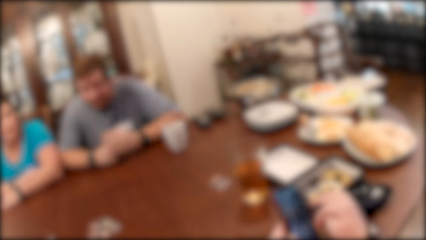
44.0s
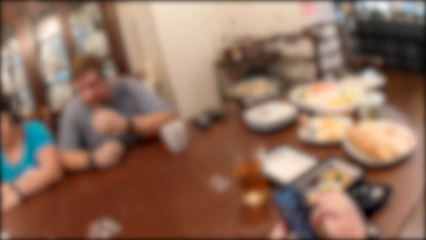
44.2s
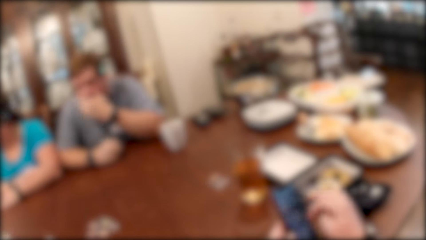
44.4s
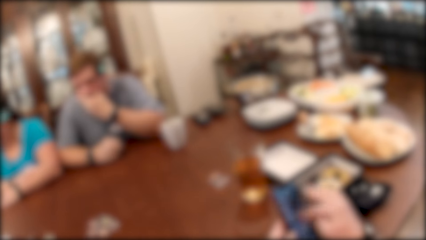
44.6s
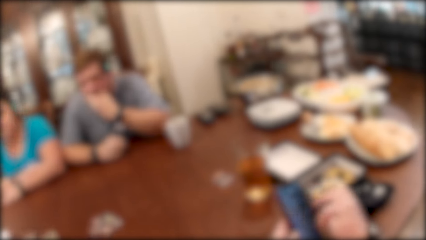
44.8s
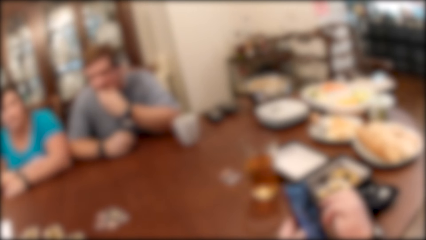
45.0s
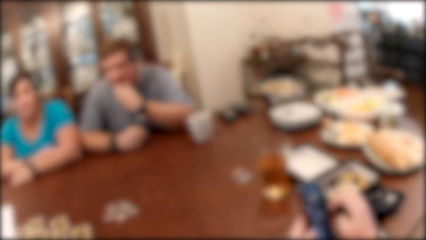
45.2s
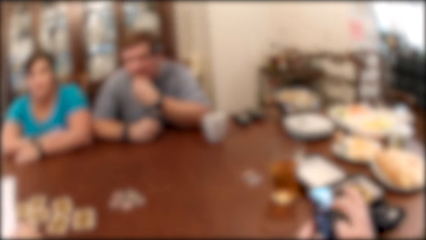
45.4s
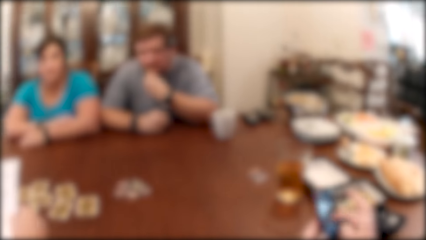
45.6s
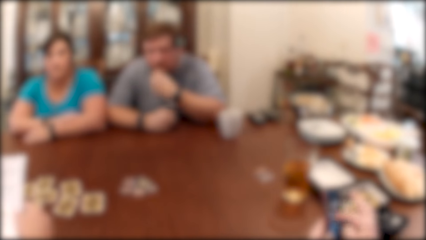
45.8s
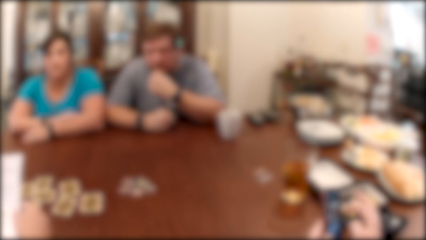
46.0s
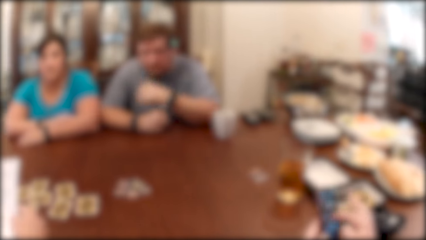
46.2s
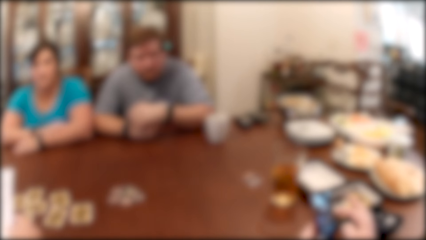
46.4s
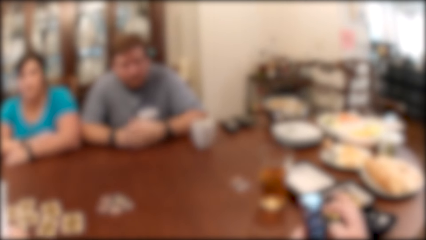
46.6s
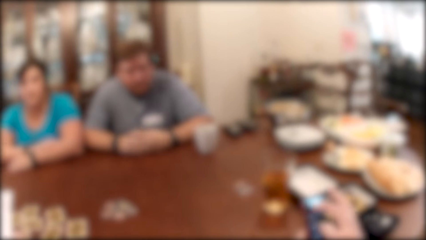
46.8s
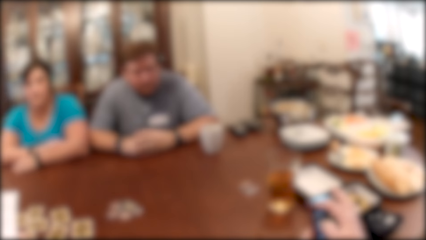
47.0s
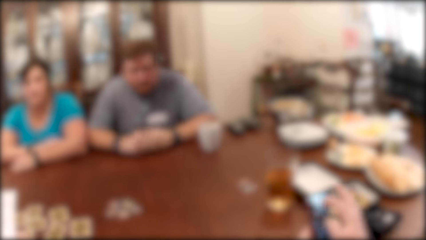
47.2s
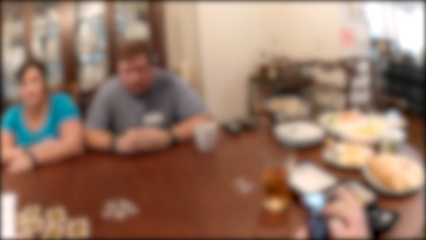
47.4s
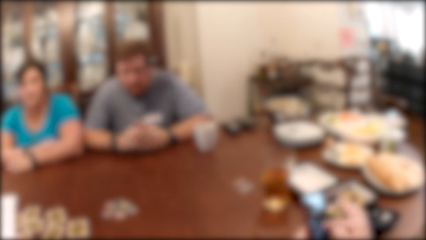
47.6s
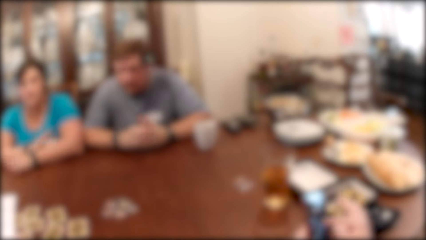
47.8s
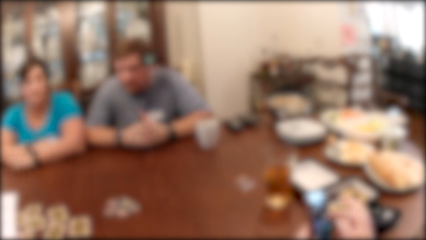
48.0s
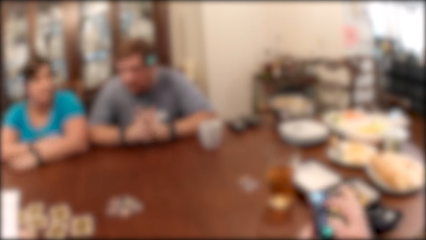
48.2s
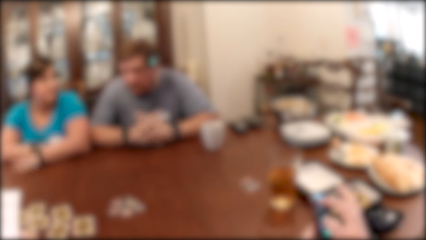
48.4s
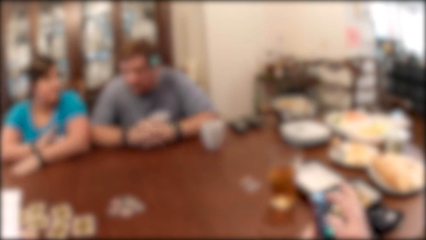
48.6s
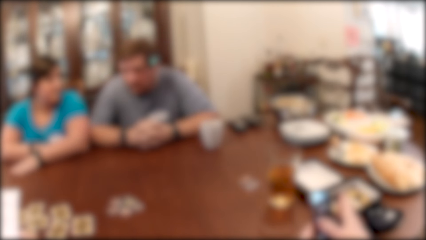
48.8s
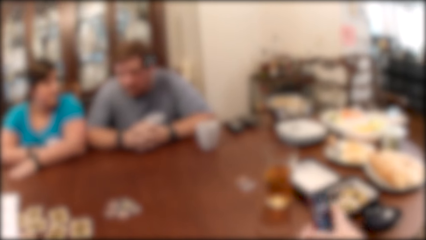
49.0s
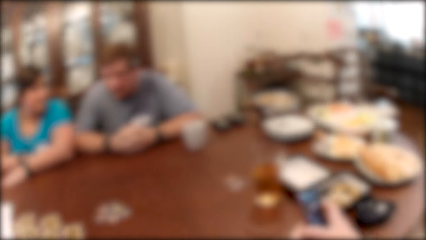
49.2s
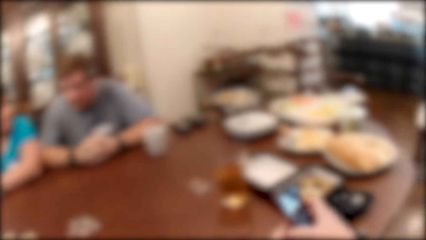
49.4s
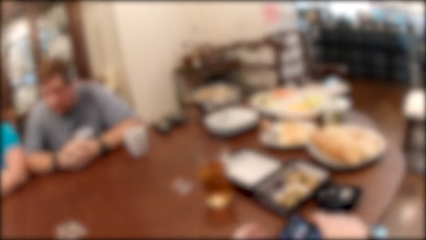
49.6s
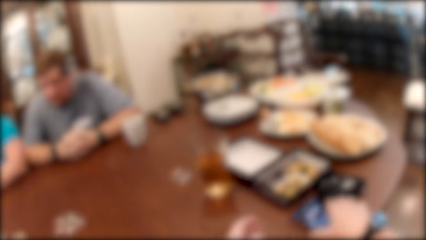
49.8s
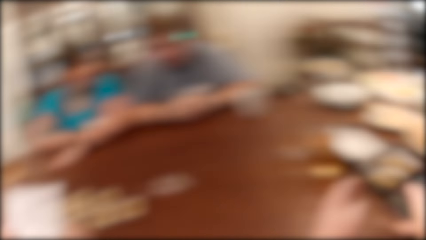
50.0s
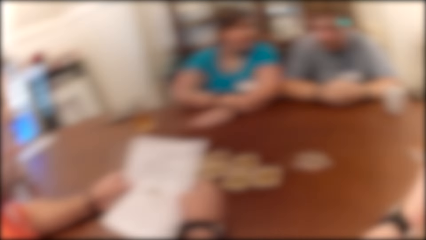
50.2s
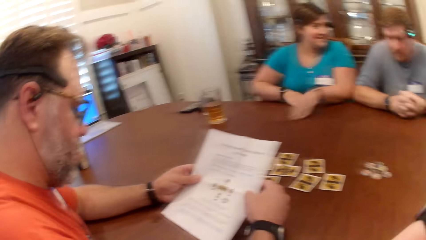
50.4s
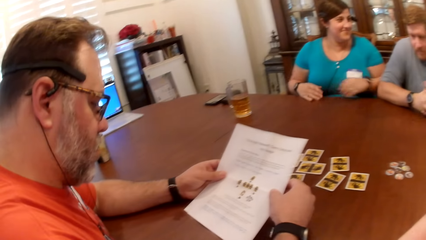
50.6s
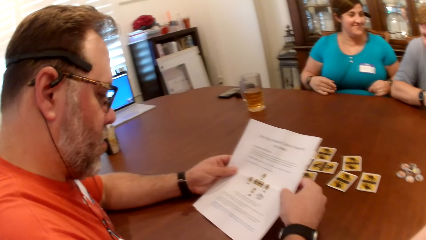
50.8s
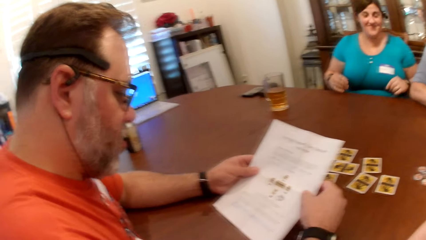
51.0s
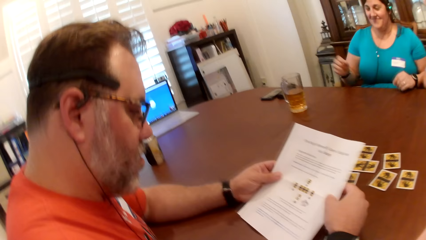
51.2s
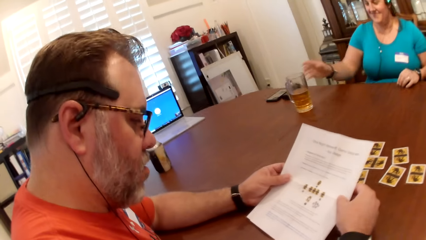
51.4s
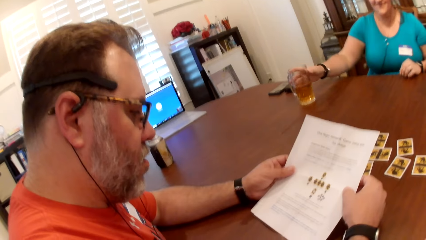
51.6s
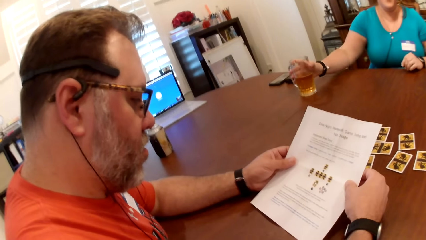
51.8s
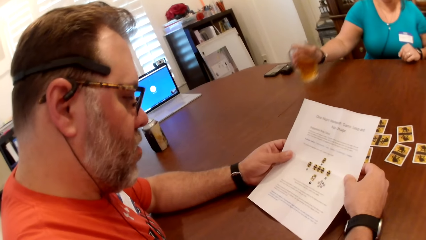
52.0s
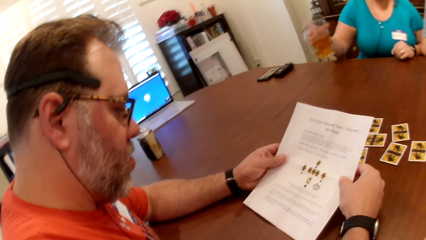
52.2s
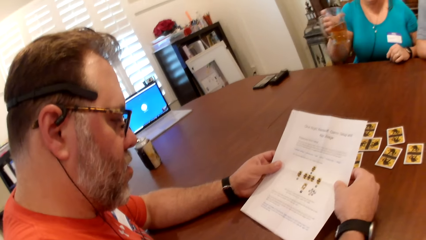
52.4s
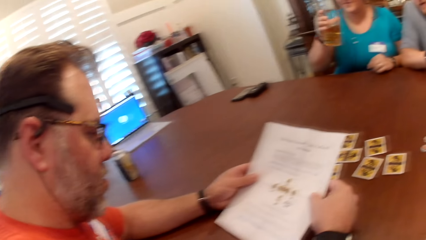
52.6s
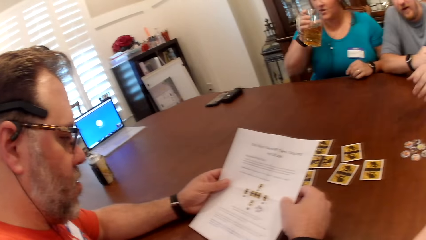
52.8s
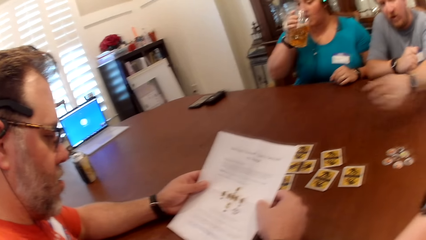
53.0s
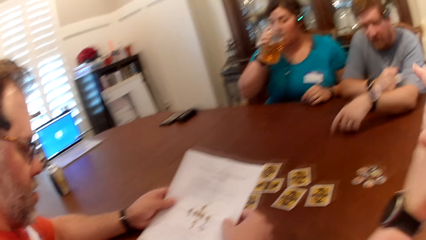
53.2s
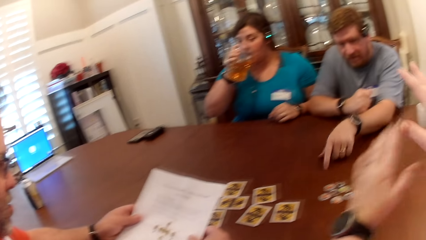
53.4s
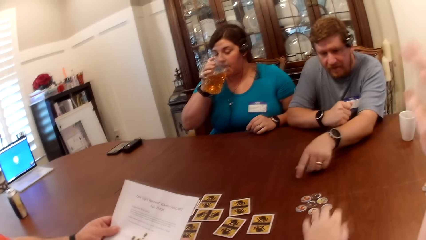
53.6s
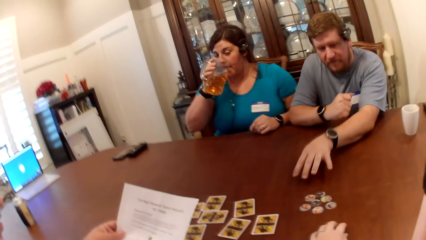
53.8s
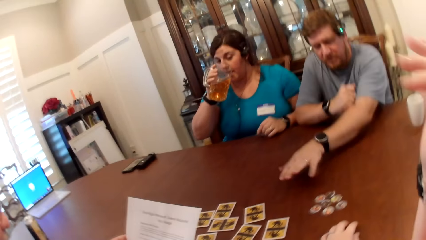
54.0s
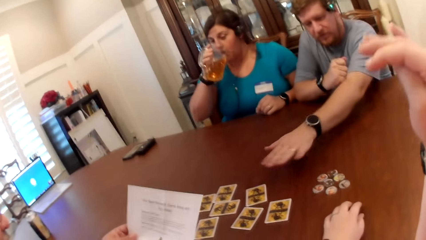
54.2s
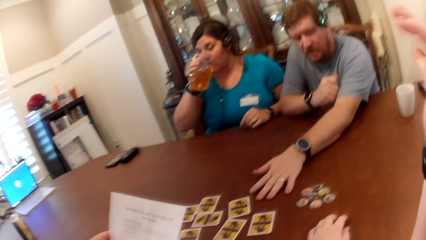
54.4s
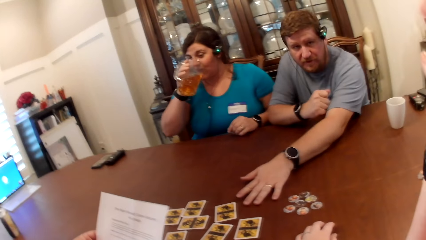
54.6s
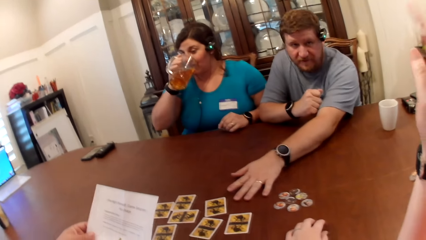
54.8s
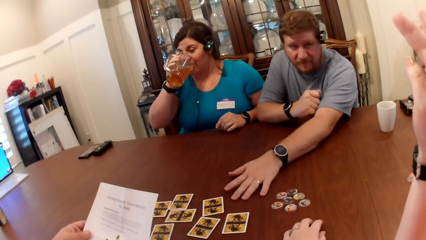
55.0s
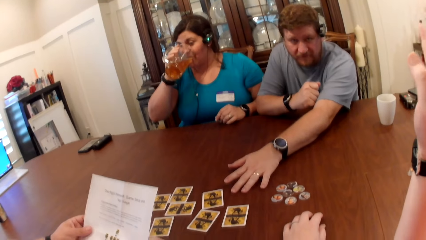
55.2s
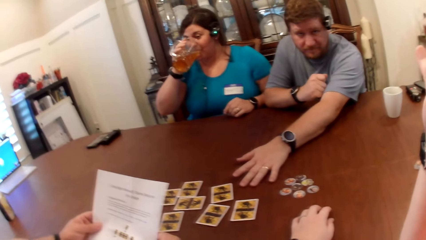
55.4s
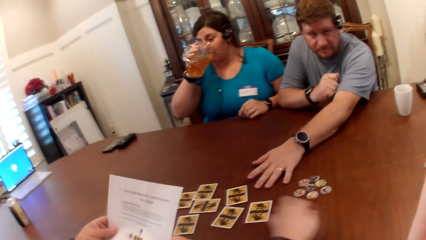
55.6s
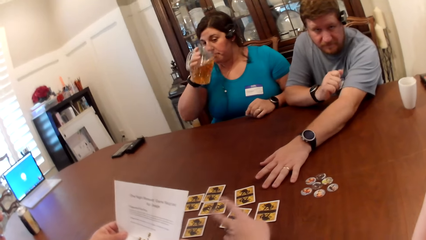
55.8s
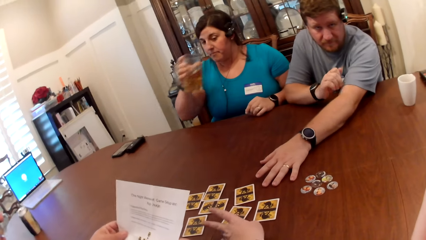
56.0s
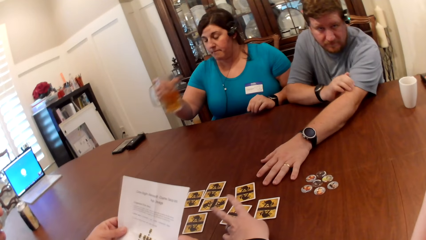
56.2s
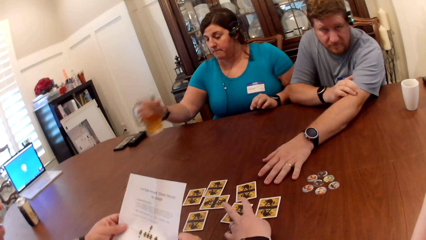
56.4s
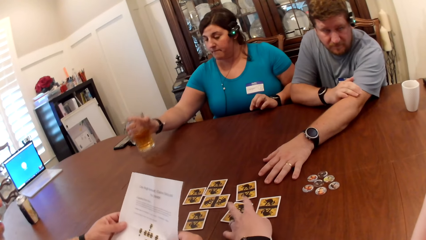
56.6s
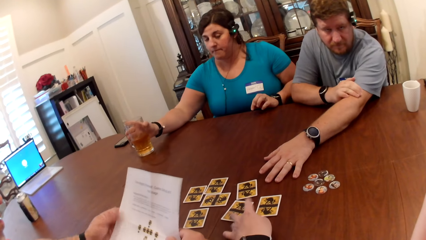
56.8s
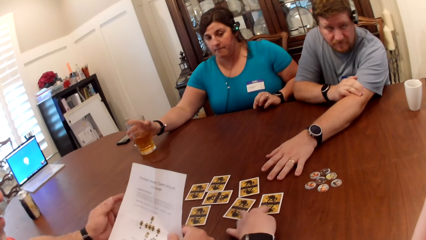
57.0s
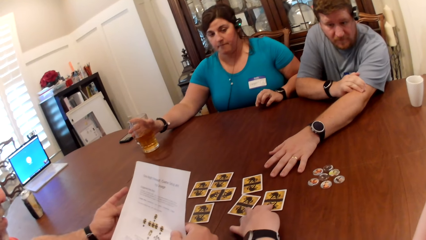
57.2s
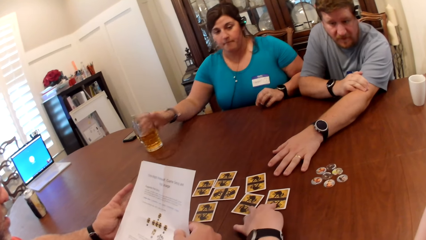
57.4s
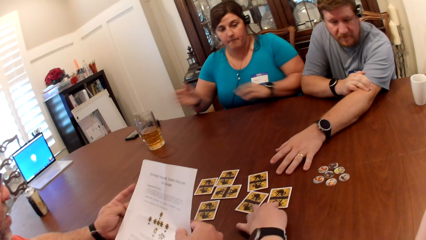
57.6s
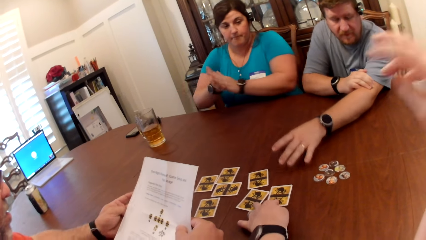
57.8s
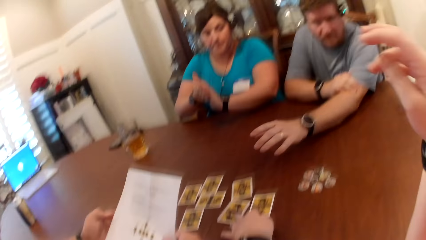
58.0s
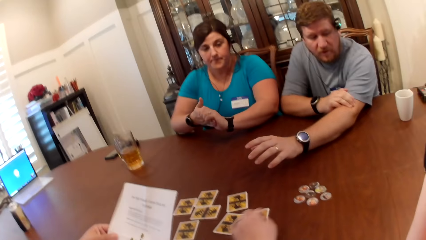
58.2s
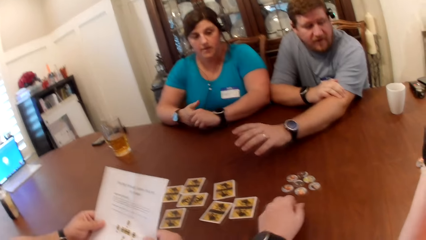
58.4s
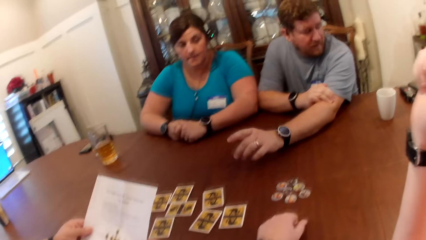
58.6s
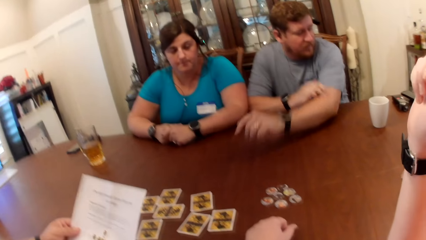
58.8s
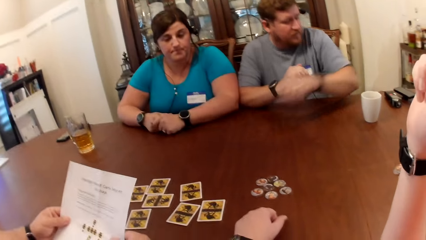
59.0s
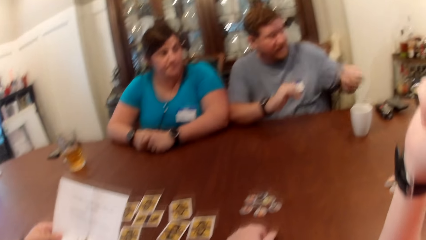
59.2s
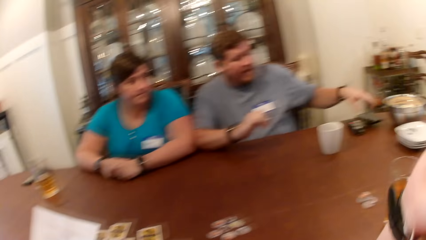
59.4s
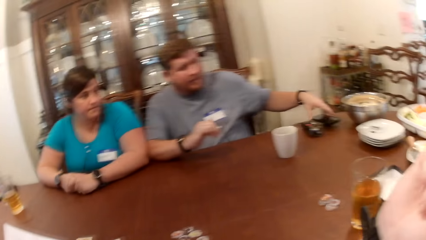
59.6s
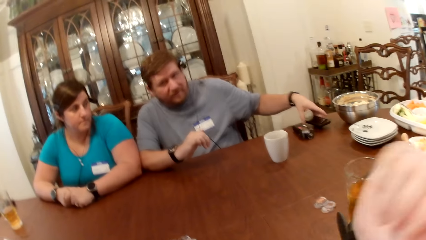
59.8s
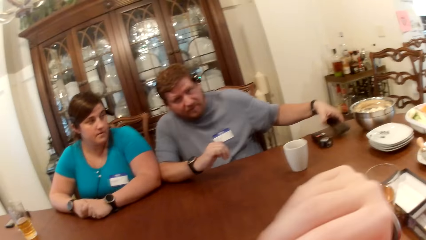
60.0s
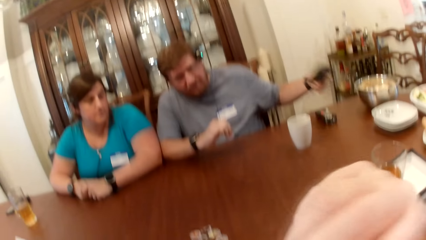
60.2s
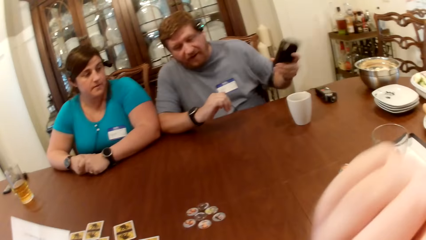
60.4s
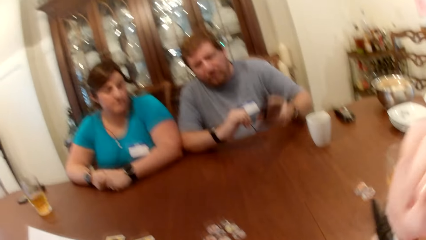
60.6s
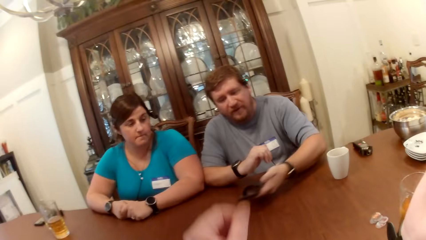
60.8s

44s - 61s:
The man and the woman dialogue. The man rubs his mouth with his left hand. The woman hits her hands on the table. The camera wearer places the phone on the table with her right hand. Another man reads the game manual in his hands. The woman picks up a cup of juice with her right hand. She drinks from the cup of juice with her right hand. The first man dialogues with the camera wearer. The first man places his left hand on the table. He interacts with the other man, the woman and the camera wearer. The woman places the cup of juice on the table with her right hand. The camera wearer places her hand on two cards on the table. The other man moves the cards on the table. The camera wearer places her left hand on the table. The first man picks up the phone on the table with his left hand.
